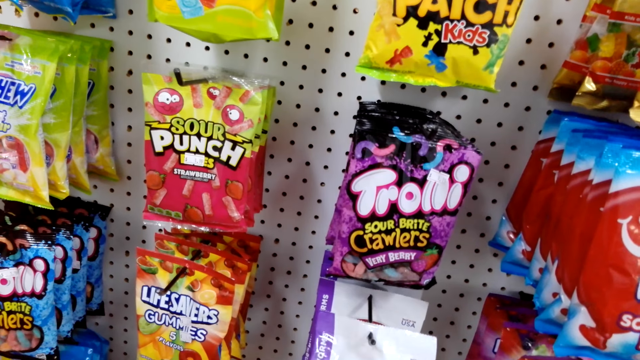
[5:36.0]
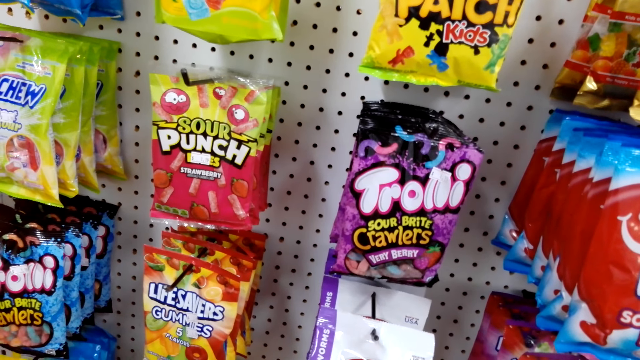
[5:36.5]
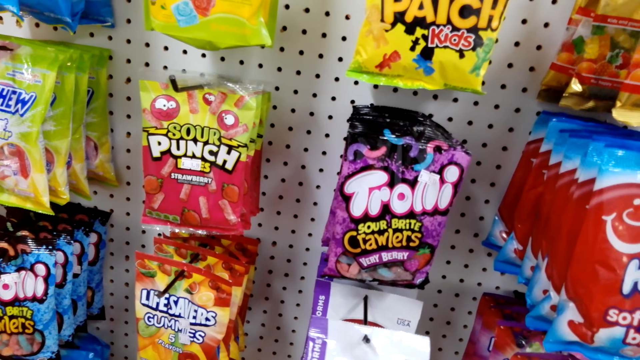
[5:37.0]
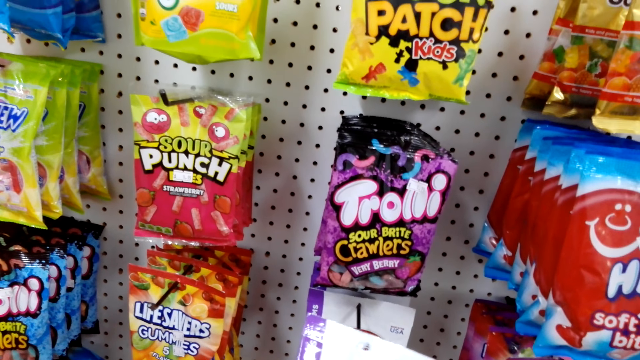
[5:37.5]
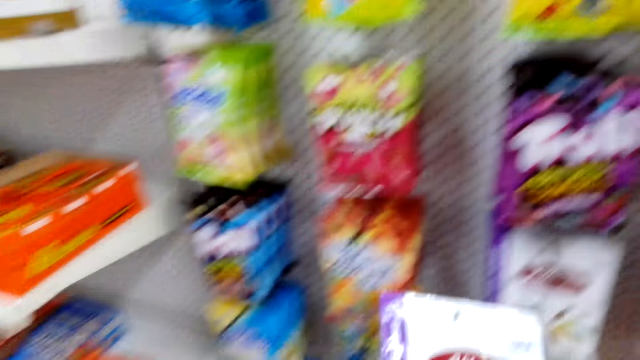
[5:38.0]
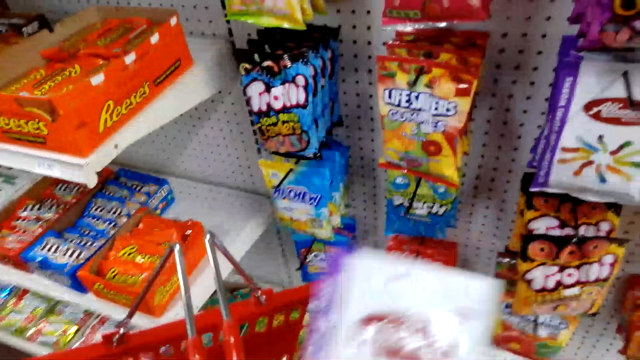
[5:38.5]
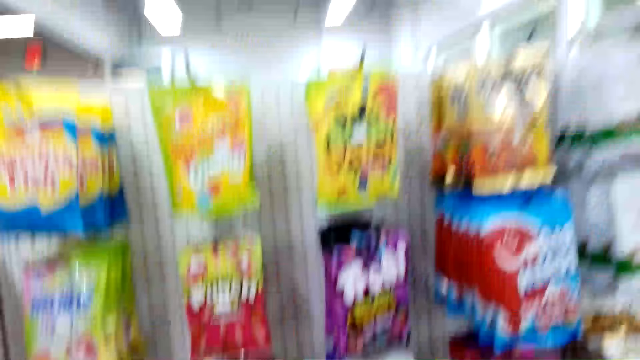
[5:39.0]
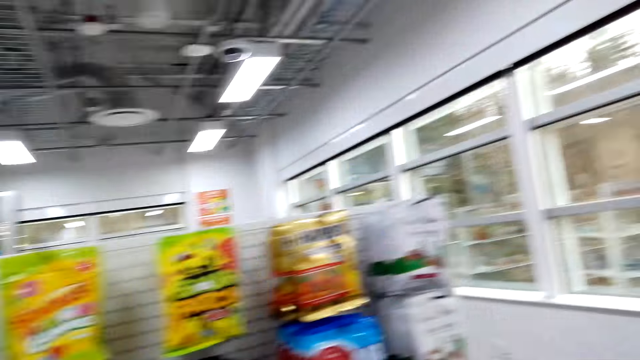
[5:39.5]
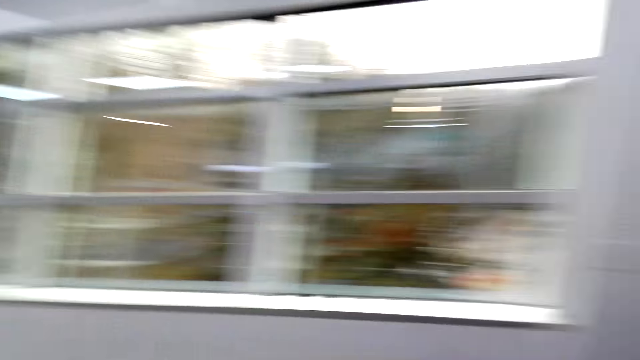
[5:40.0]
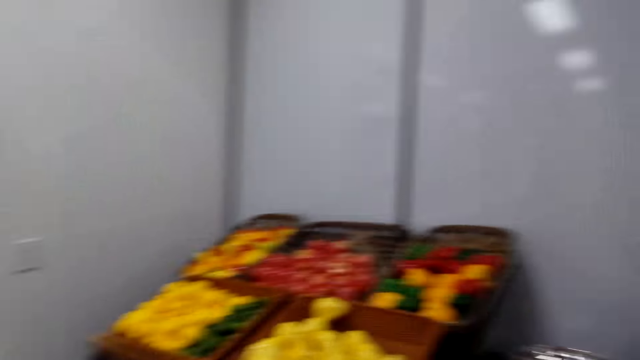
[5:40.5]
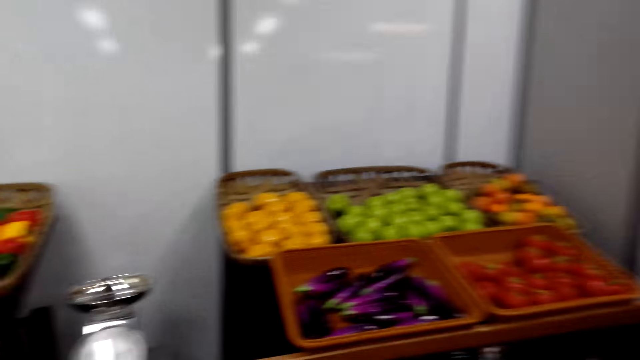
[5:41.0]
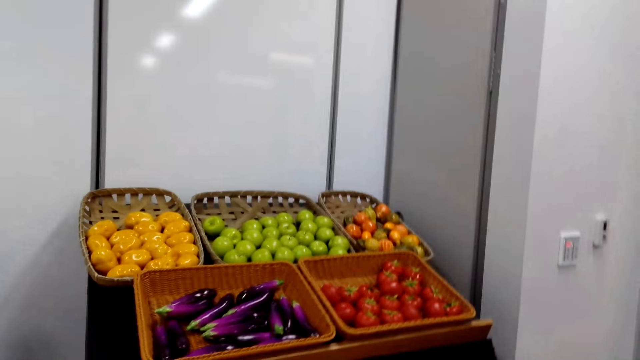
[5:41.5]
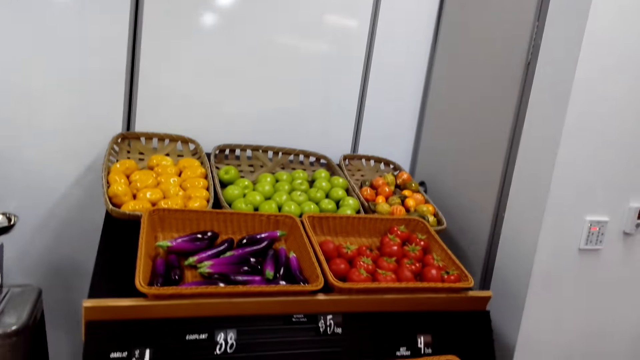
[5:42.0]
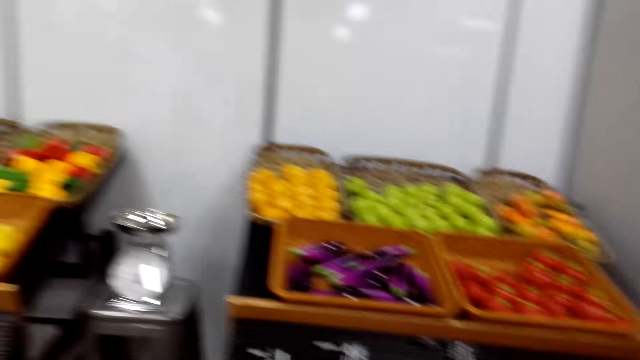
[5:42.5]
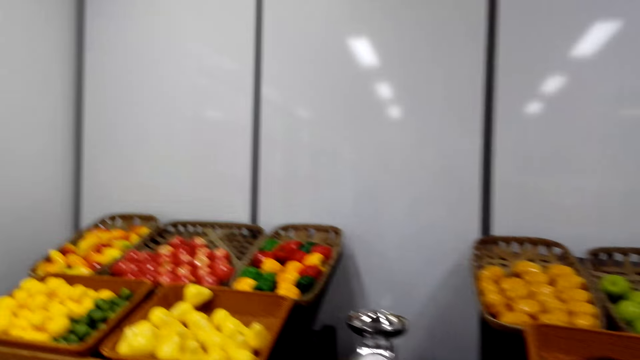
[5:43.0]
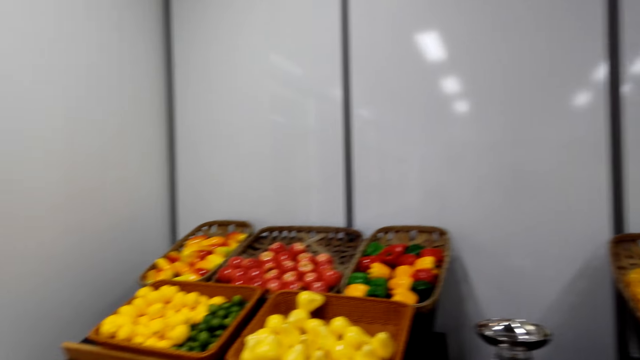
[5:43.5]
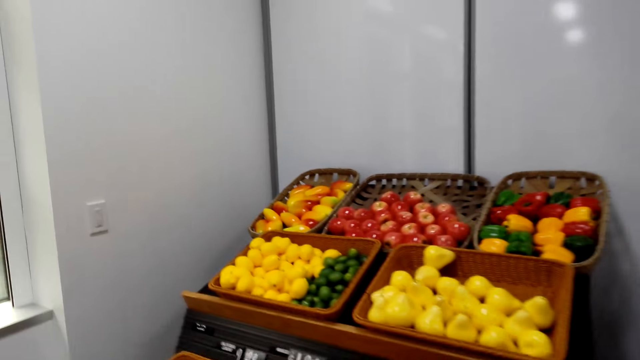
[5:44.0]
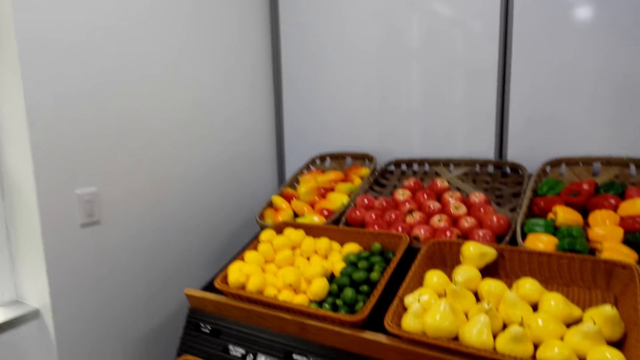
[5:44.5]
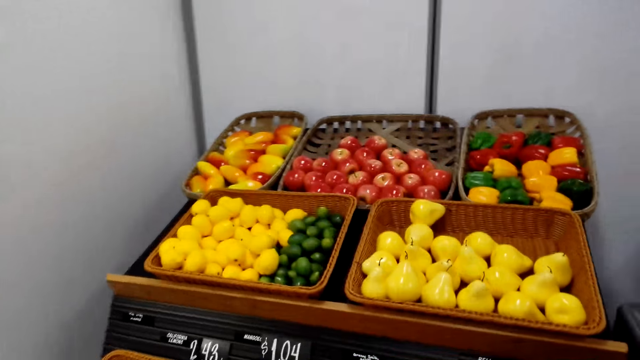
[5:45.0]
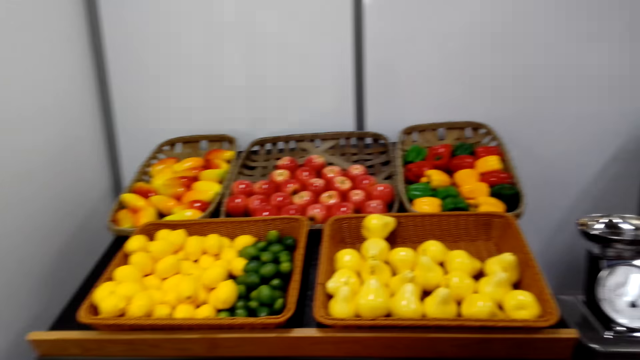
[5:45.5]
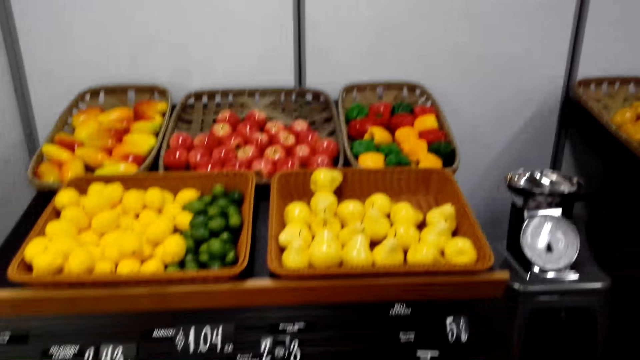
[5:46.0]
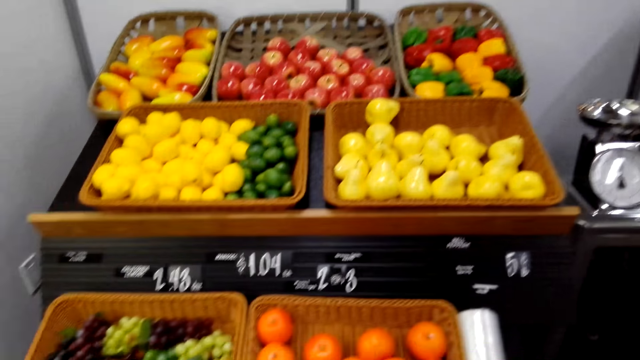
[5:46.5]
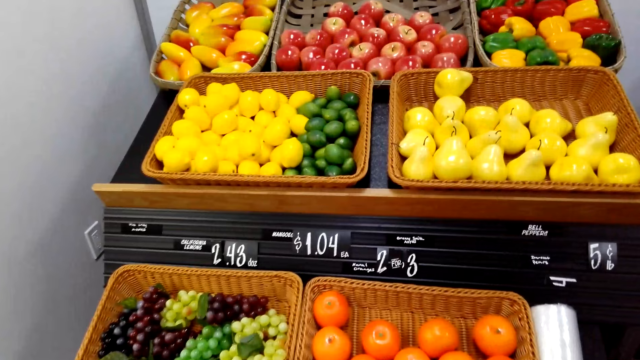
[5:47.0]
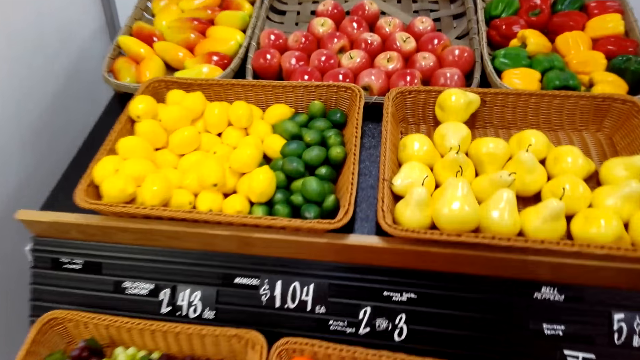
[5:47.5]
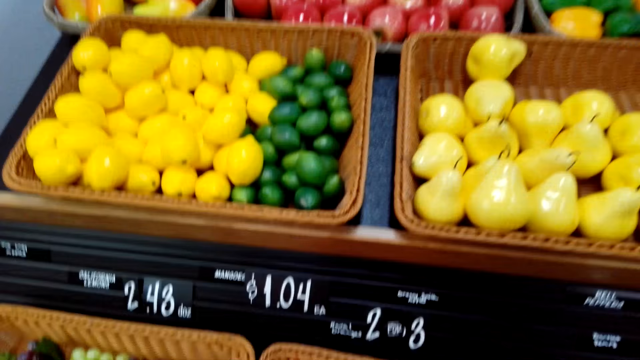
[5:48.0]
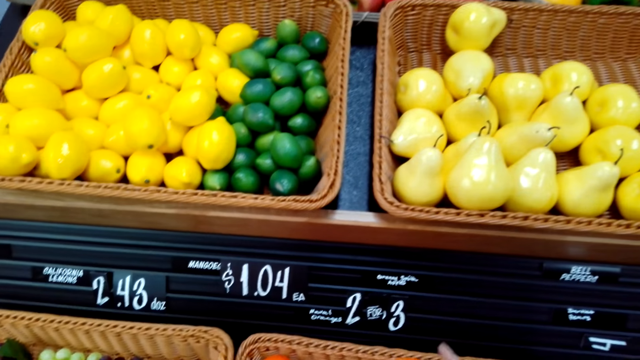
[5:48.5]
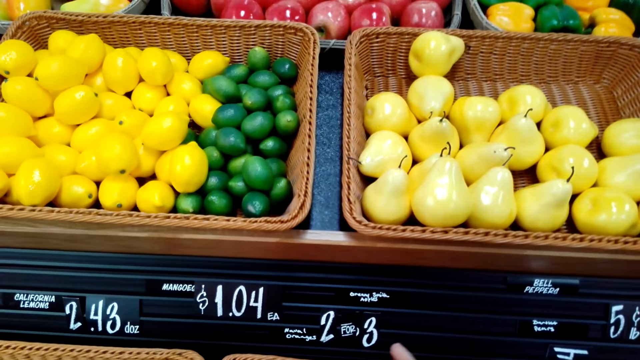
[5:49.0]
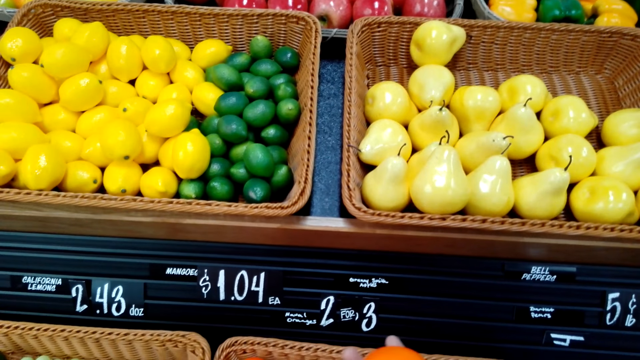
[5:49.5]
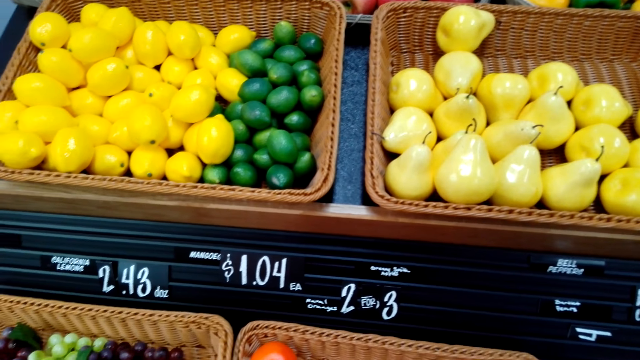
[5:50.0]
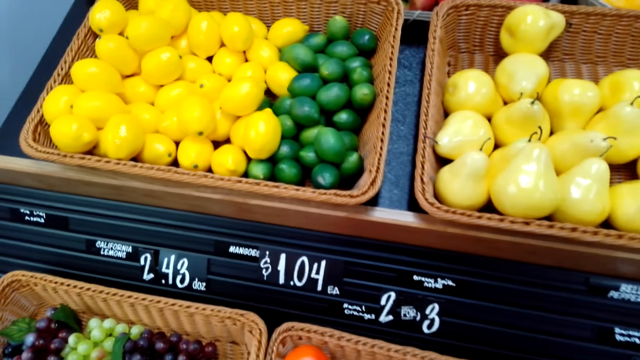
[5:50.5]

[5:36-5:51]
The camera wearer removes a packet of chewing gum from the display. They put the packet of chewing gum in the cart. They walk around the supermarket. They walk toward the fruit buckets. They stare at the fruits on the shelf. They pick a persimmon fruit from the bucket.

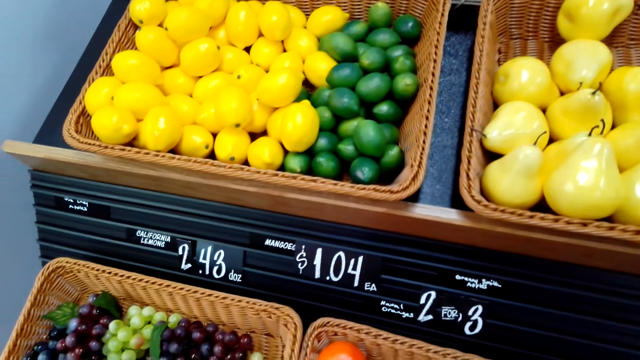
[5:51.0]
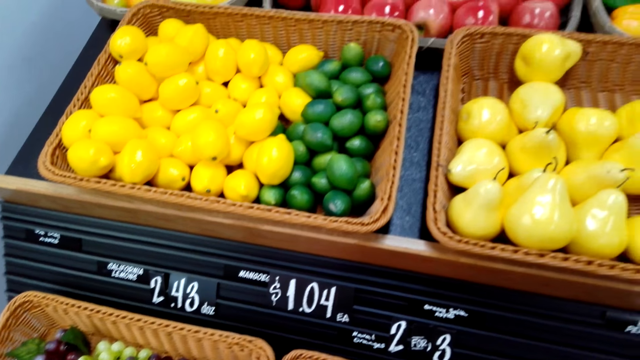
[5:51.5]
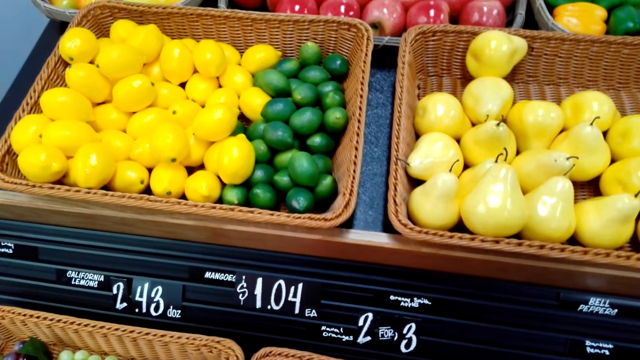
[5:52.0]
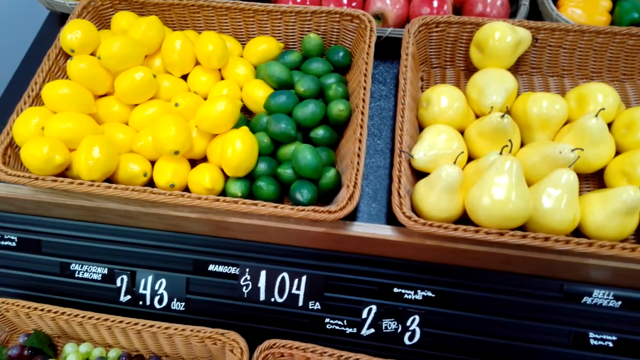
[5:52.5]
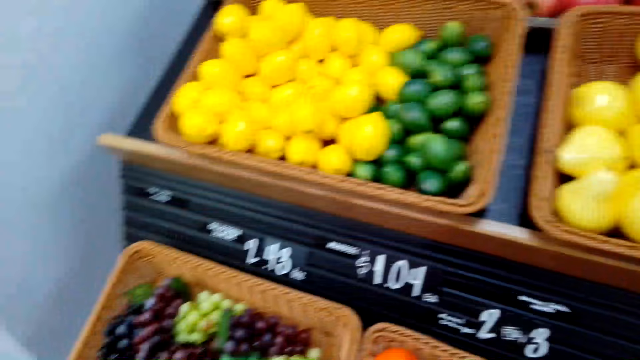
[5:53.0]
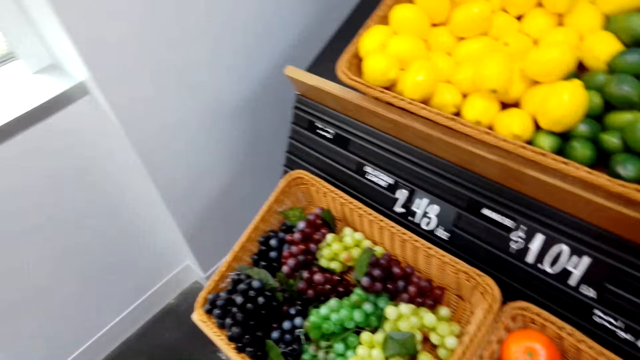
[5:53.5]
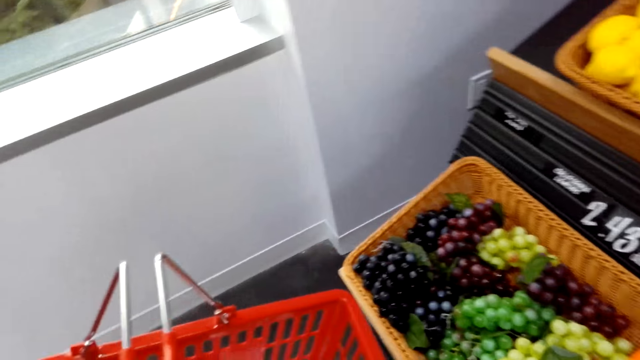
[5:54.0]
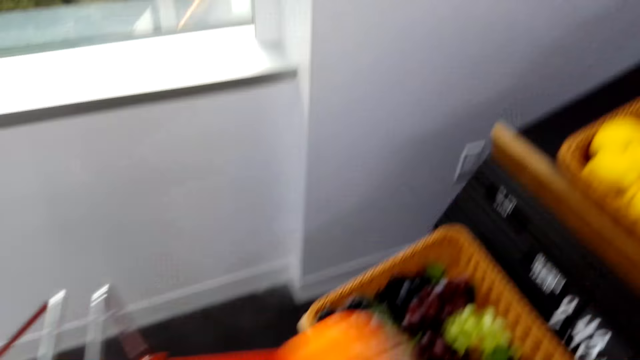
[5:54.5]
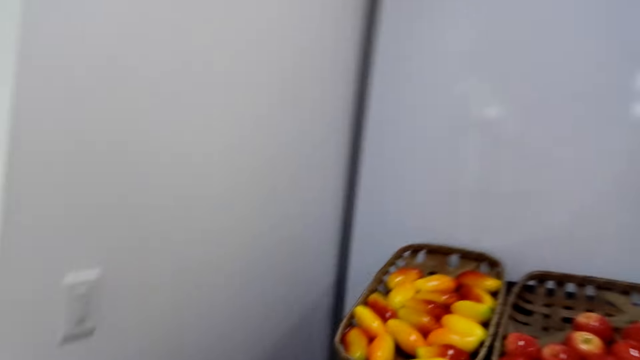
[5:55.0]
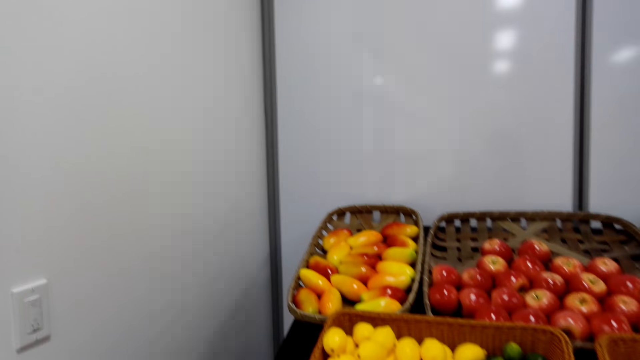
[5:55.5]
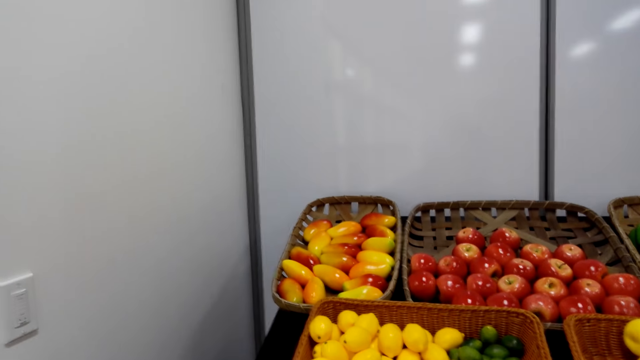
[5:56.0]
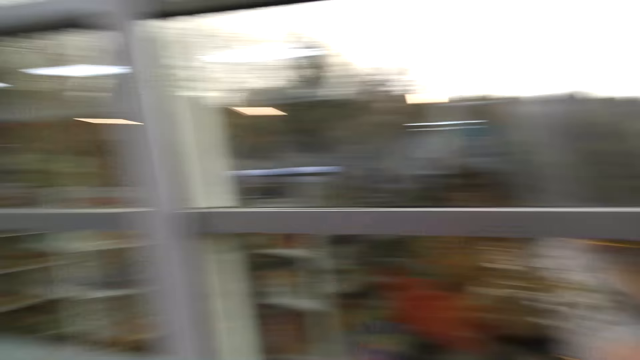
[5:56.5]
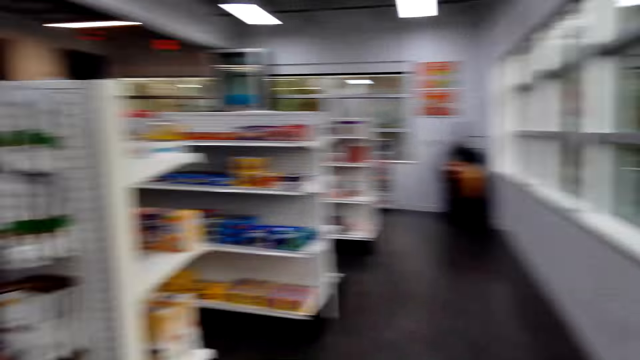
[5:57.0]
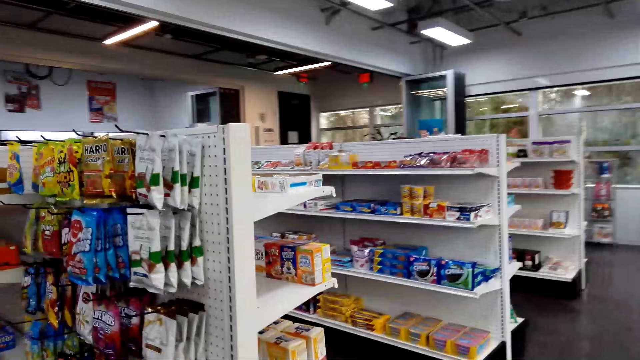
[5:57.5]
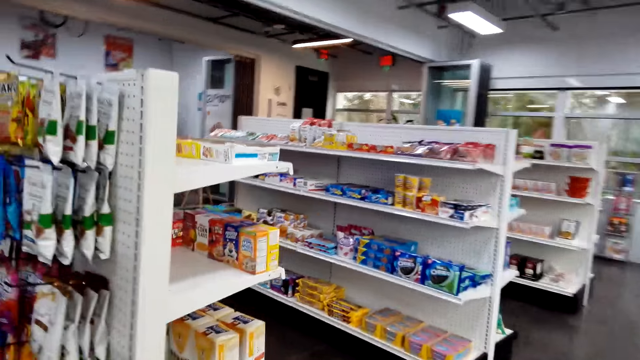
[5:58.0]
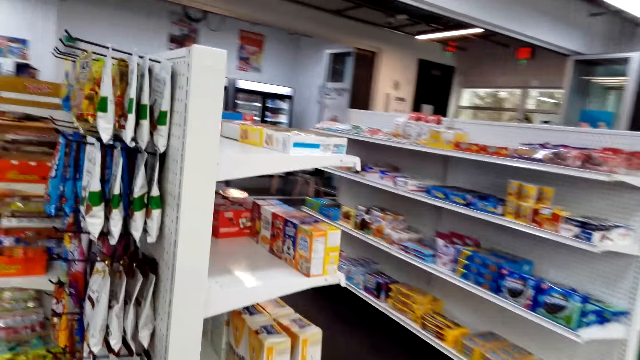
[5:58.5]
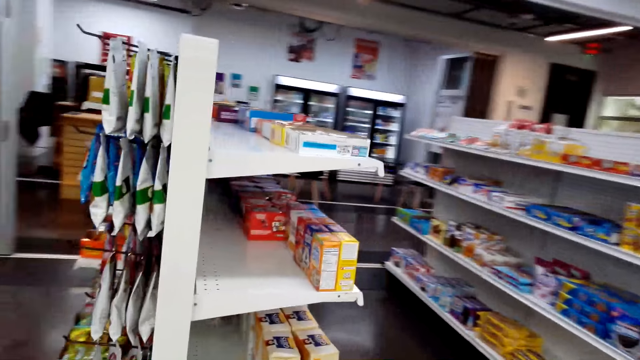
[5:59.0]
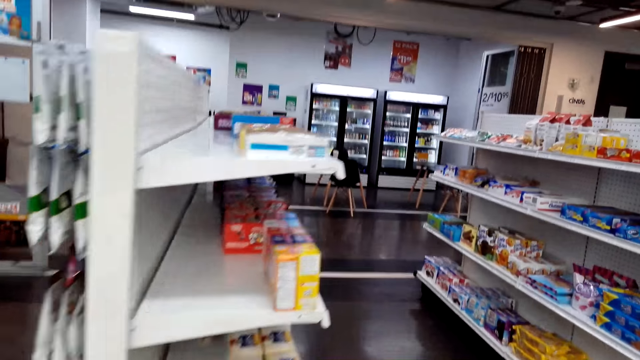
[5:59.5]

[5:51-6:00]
The camera wearer puts the persimmon fruit or tomato into the tray bucket. They look around the shelves. They walk along the supermarket aisles.
